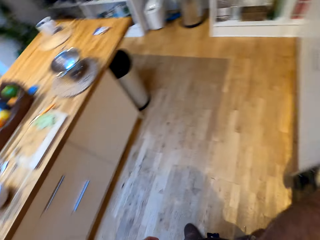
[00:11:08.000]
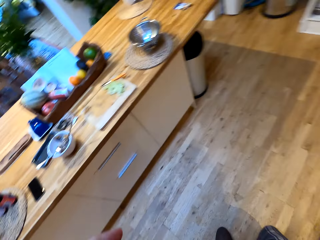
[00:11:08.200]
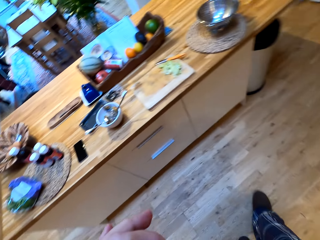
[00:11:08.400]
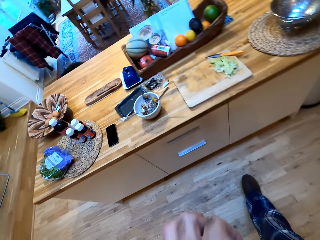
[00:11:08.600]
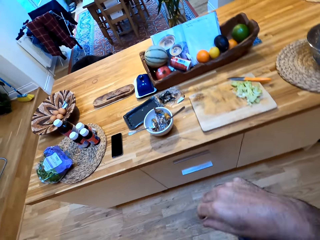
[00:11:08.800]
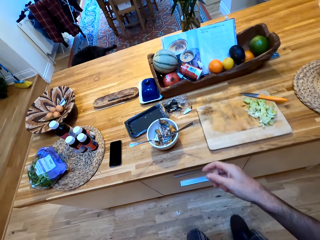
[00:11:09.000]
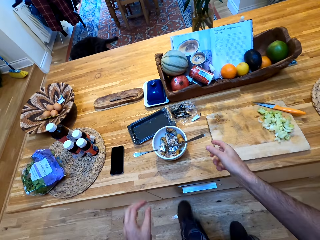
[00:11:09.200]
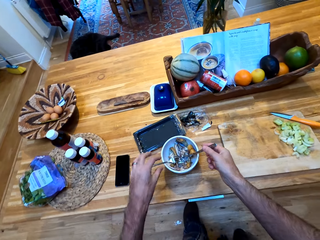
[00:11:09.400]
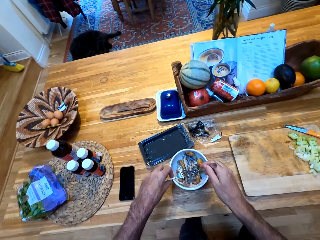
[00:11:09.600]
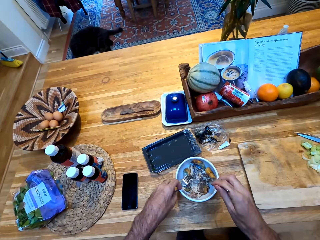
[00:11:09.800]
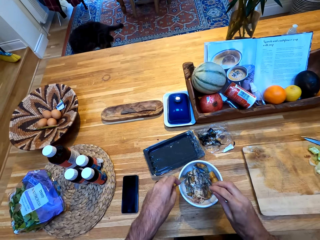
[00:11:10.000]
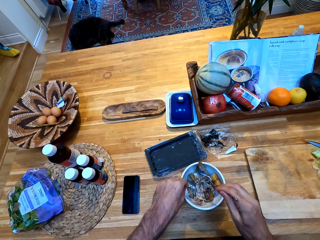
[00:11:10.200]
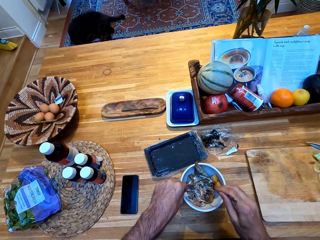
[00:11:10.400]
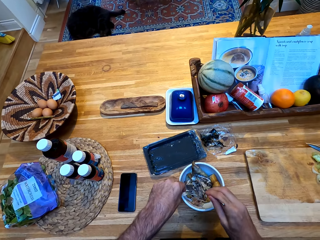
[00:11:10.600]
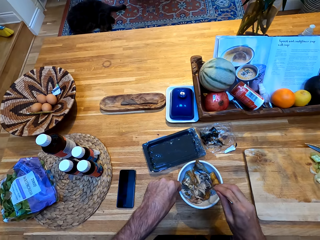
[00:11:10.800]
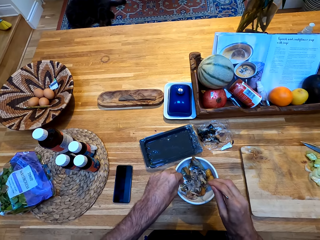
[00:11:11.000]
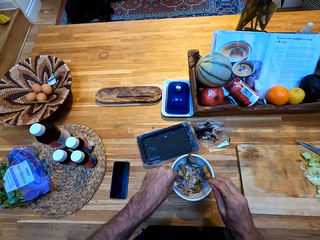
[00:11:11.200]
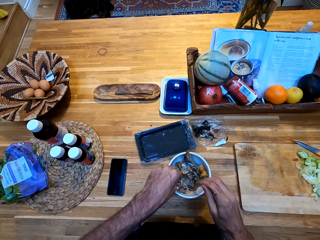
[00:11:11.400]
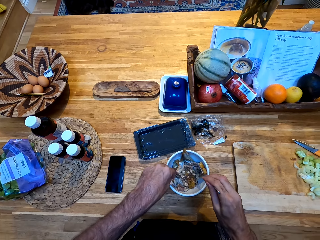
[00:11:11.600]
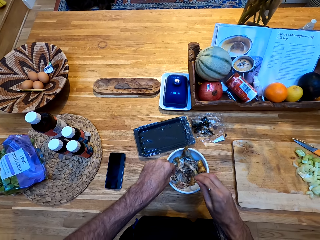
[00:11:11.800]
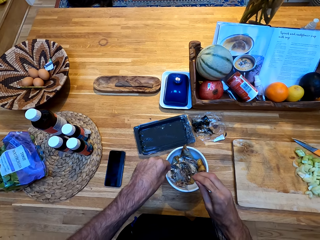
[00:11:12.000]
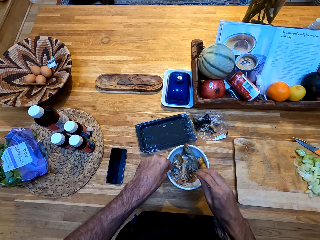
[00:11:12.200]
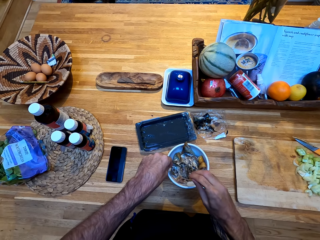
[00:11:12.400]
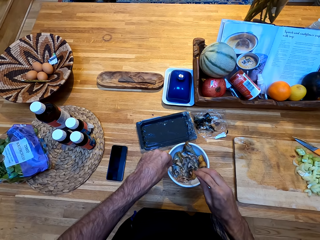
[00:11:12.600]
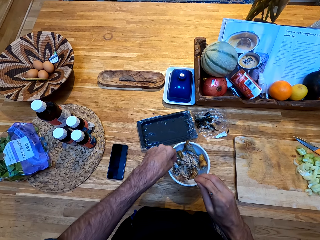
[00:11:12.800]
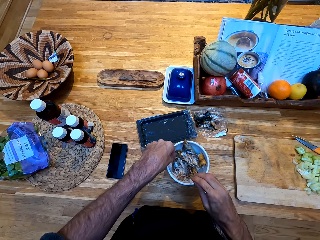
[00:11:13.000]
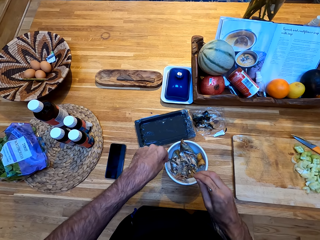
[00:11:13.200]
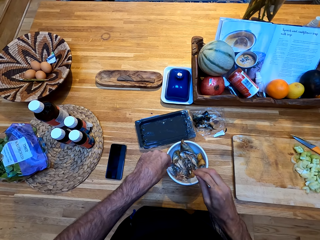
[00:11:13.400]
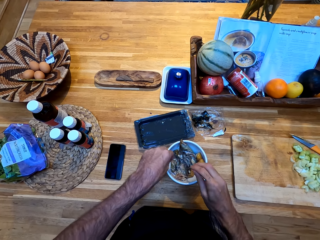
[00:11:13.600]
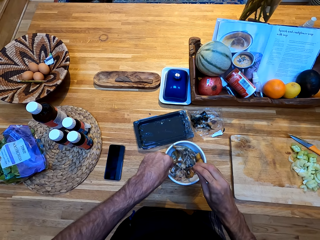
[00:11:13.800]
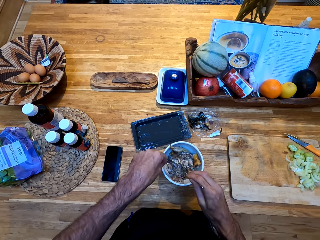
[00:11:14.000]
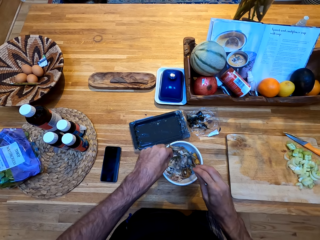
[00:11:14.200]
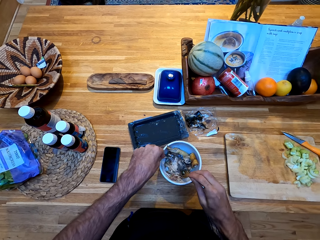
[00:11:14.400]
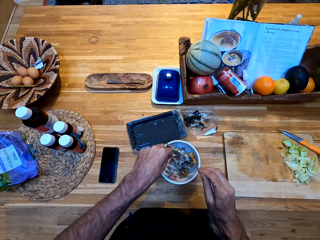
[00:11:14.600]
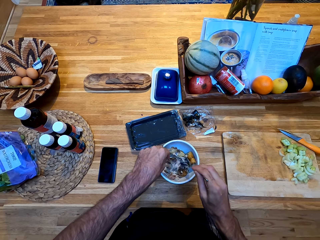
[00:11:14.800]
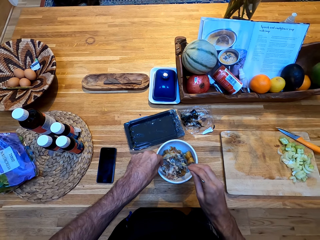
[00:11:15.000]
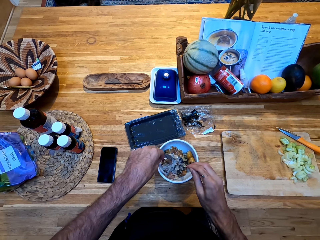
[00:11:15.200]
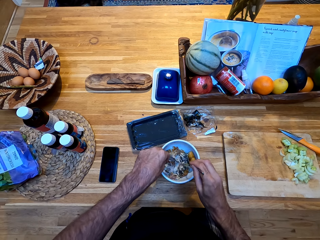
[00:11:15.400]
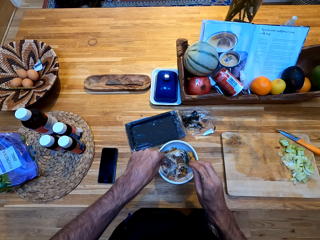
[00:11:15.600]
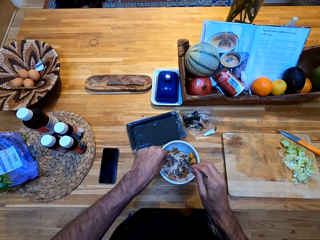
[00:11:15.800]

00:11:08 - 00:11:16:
The camera wearer holds the forks. They mash the fish in the bowl with the forks.
